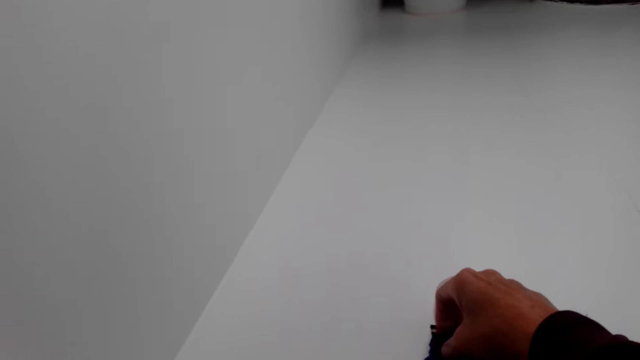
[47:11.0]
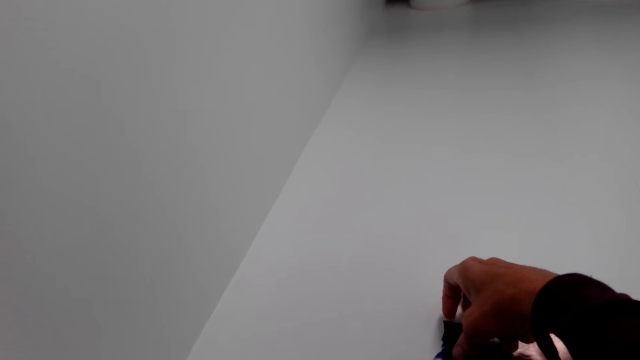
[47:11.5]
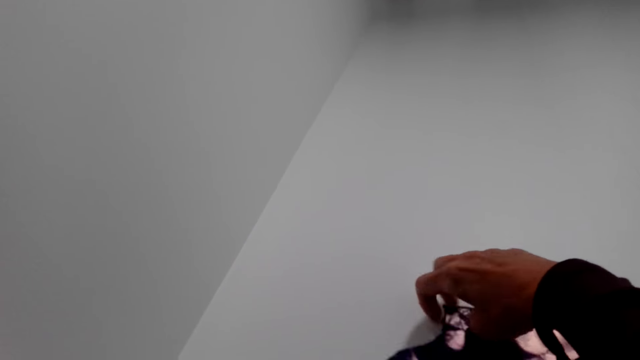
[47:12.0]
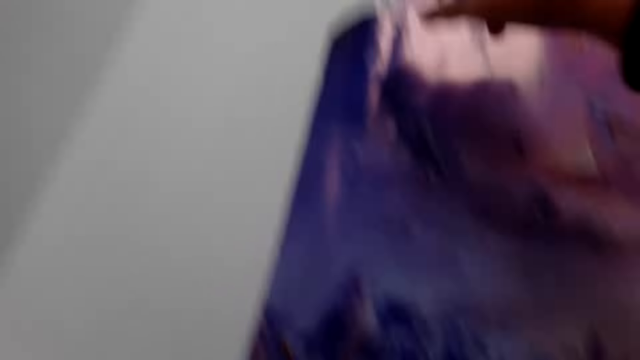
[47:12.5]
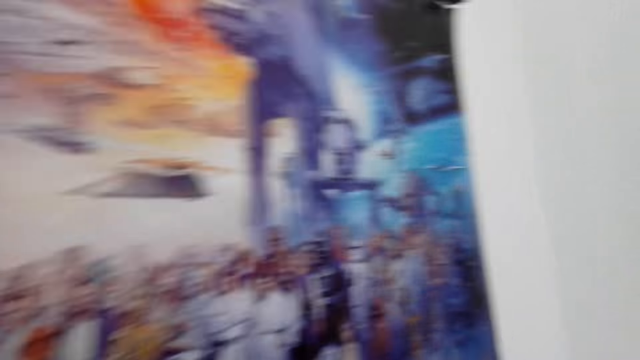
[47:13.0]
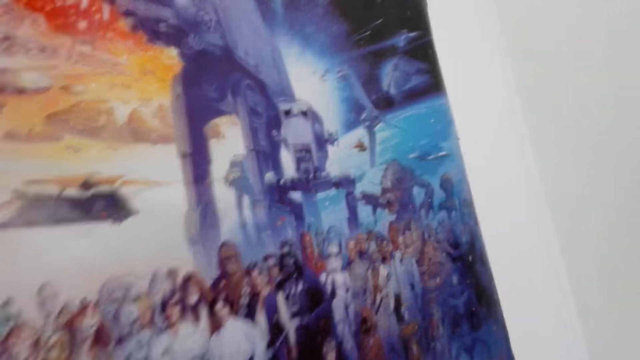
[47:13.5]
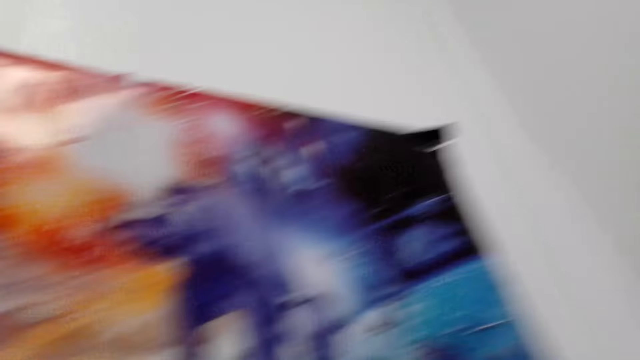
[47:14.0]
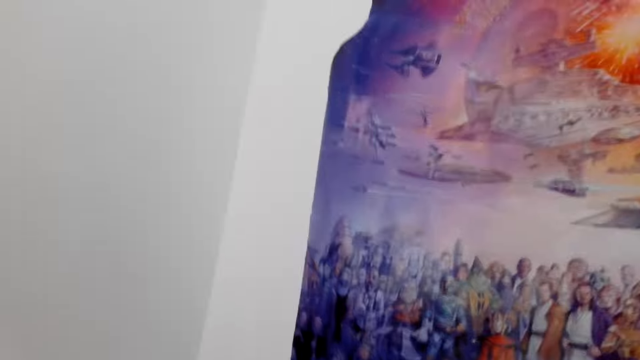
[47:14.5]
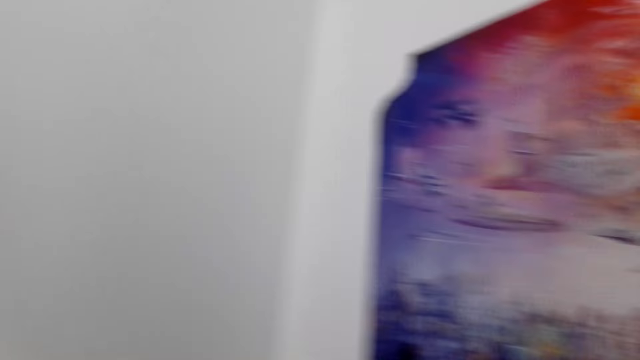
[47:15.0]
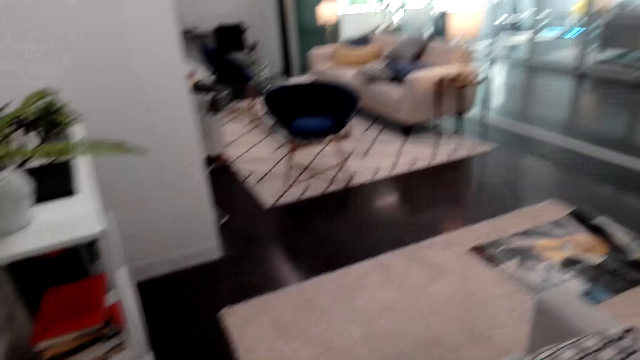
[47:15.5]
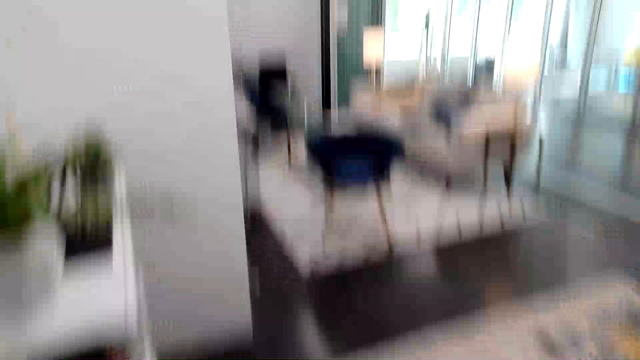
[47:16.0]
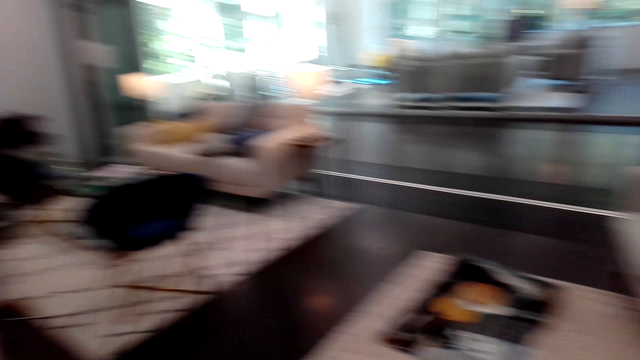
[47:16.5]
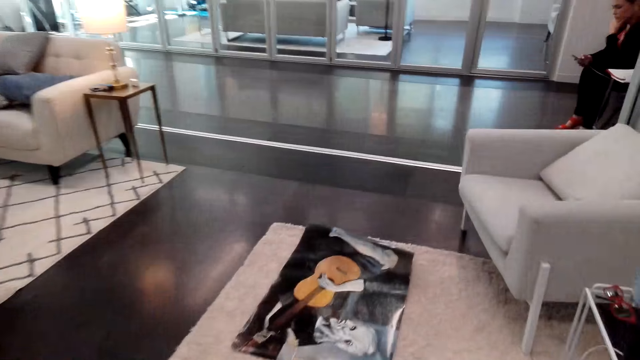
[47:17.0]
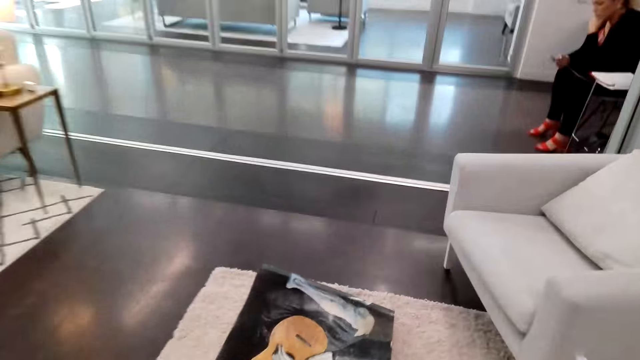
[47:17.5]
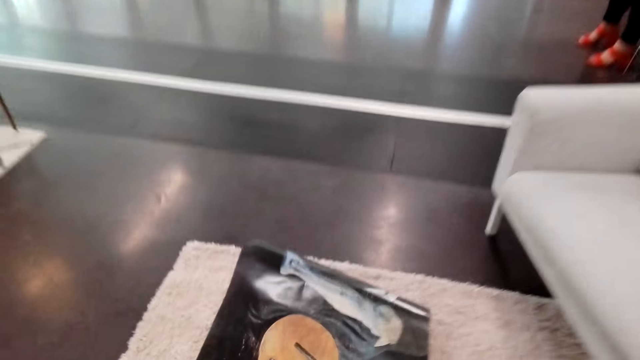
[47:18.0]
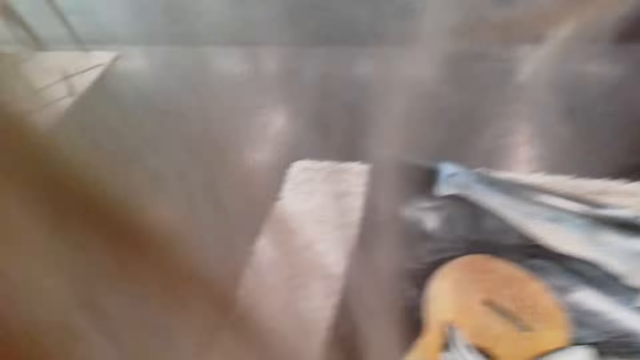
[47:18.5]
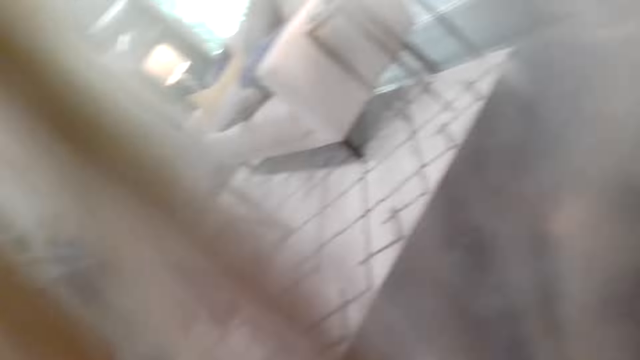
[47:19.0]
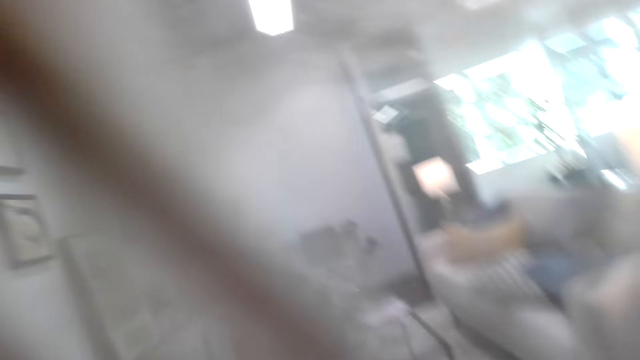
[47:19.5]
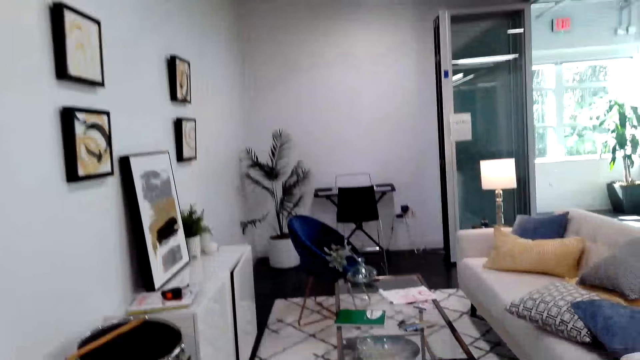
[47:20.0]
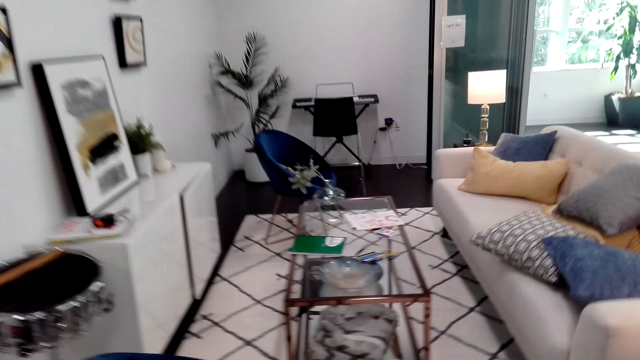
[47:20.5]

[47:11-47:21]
The camera wearer walks around the house. They pick up a decoration. They move towards the living room.

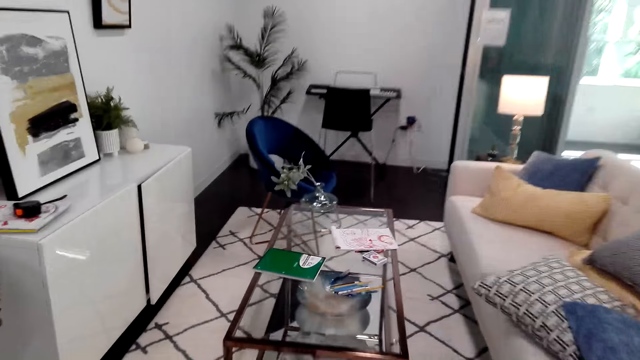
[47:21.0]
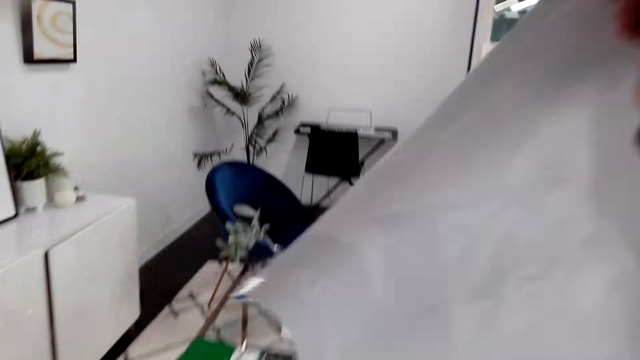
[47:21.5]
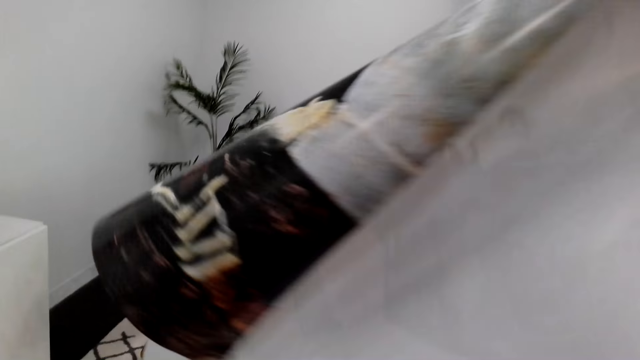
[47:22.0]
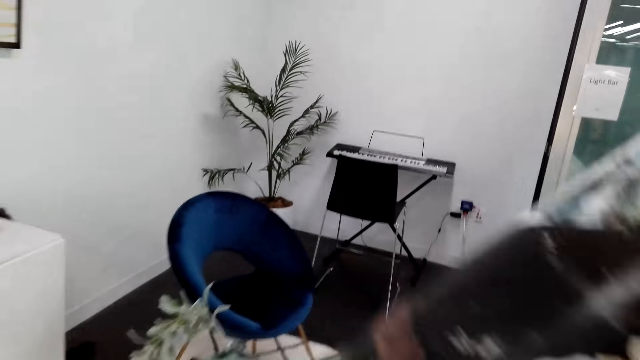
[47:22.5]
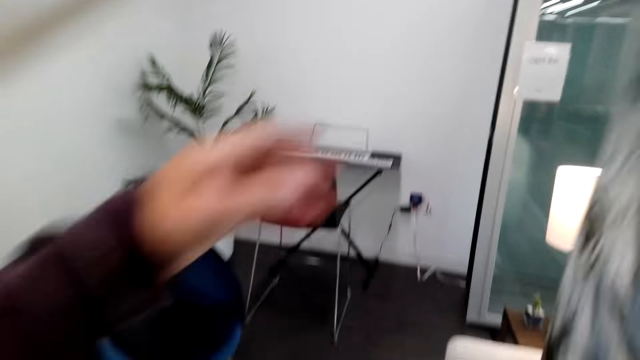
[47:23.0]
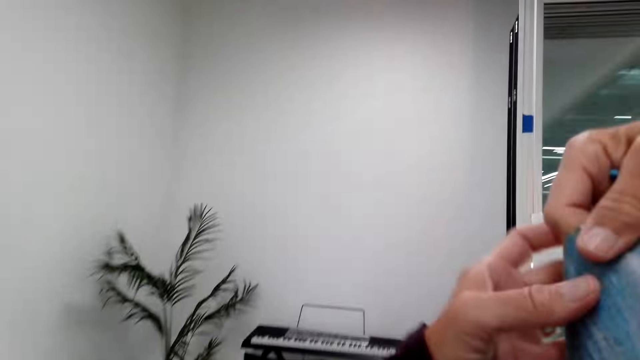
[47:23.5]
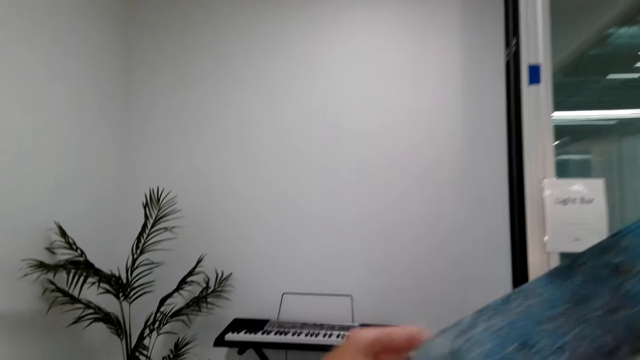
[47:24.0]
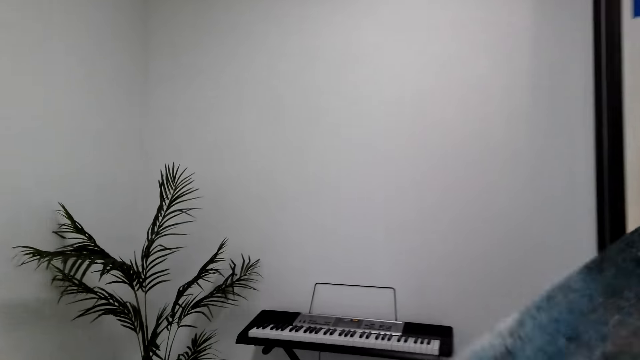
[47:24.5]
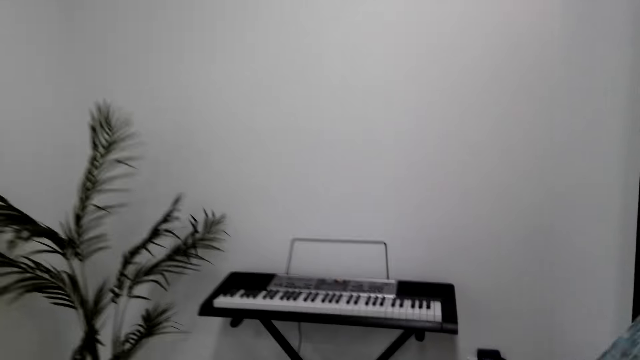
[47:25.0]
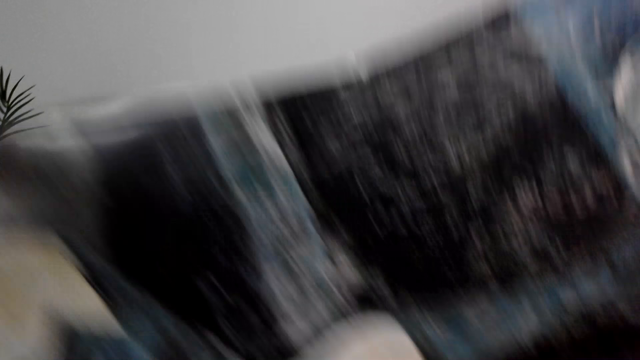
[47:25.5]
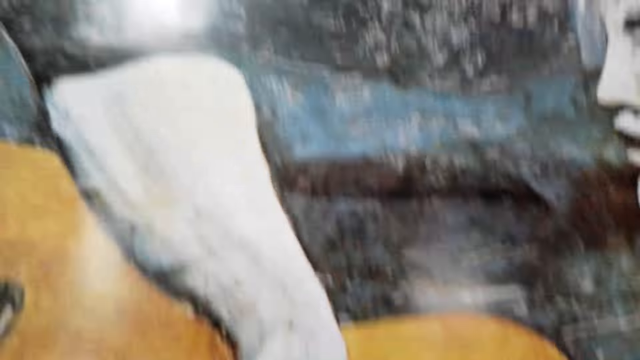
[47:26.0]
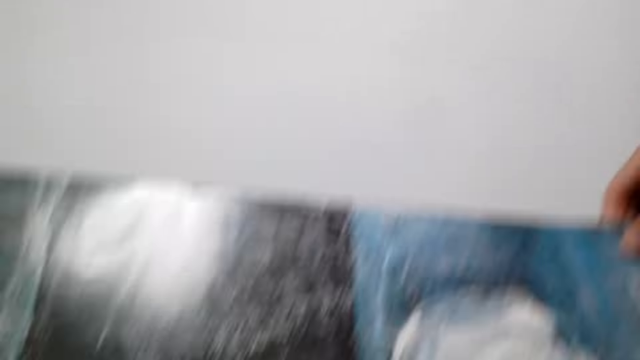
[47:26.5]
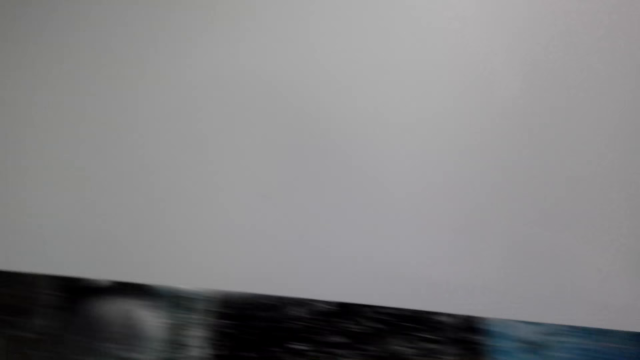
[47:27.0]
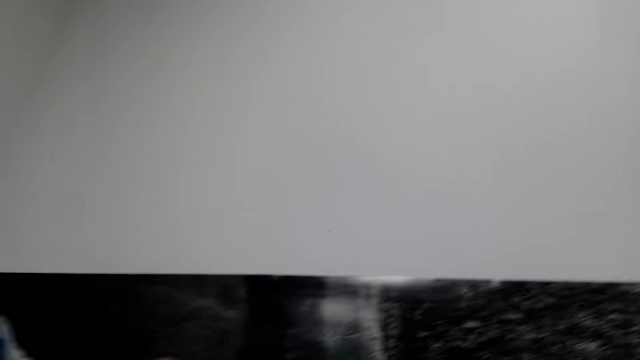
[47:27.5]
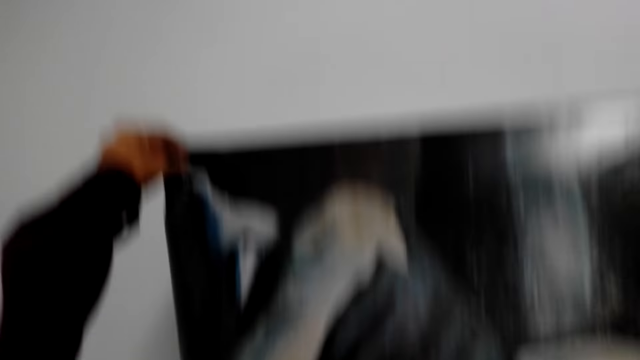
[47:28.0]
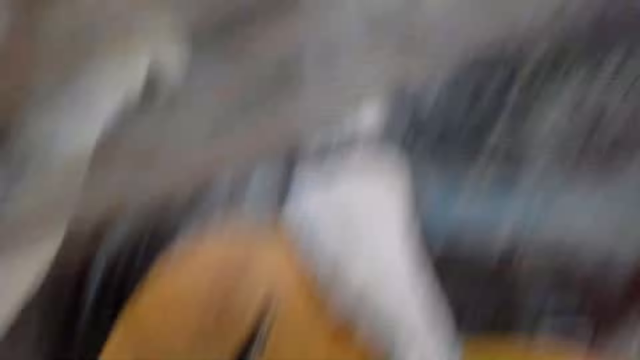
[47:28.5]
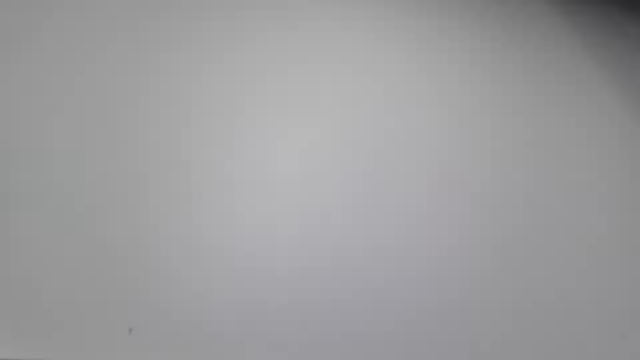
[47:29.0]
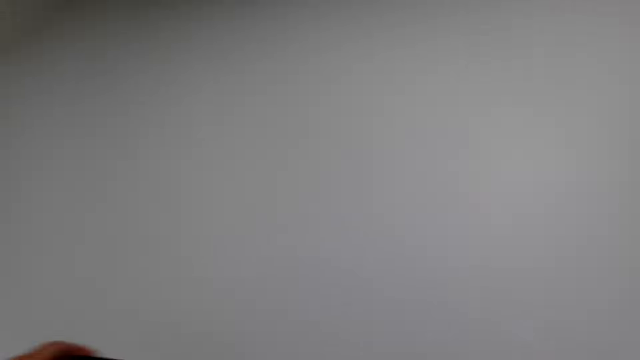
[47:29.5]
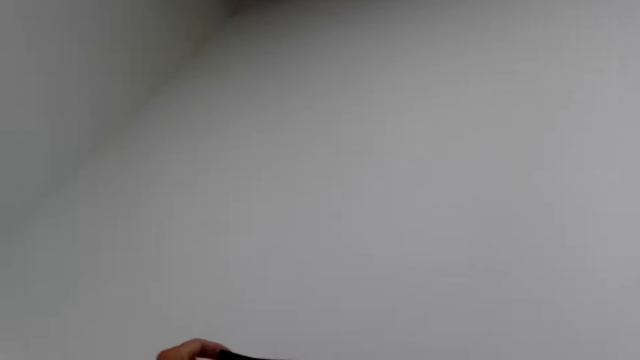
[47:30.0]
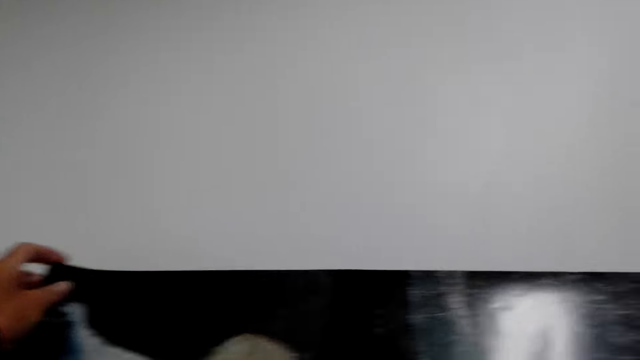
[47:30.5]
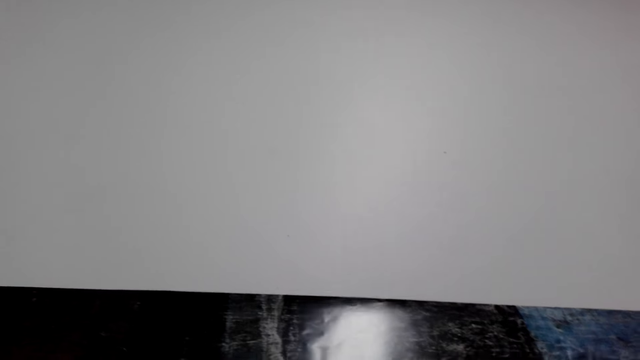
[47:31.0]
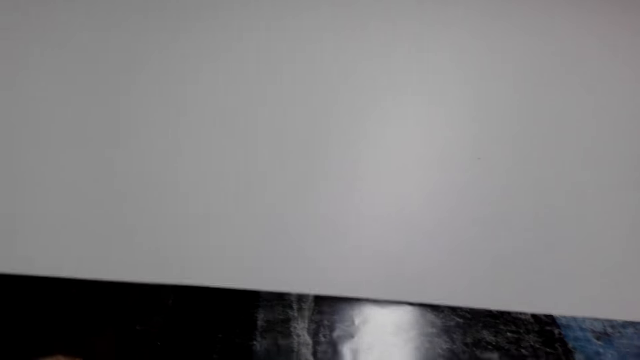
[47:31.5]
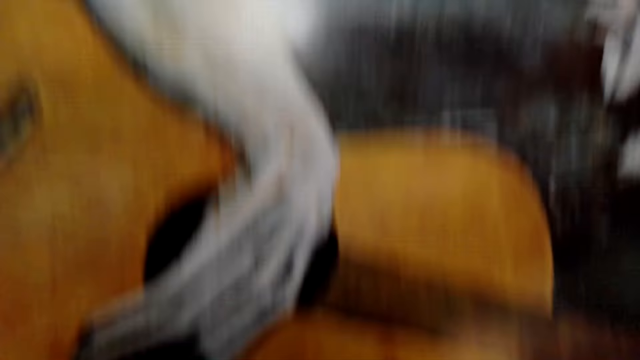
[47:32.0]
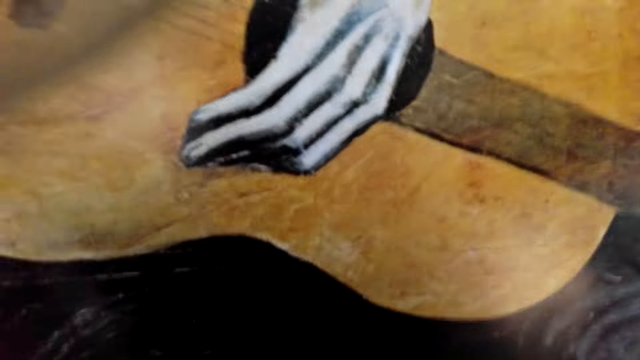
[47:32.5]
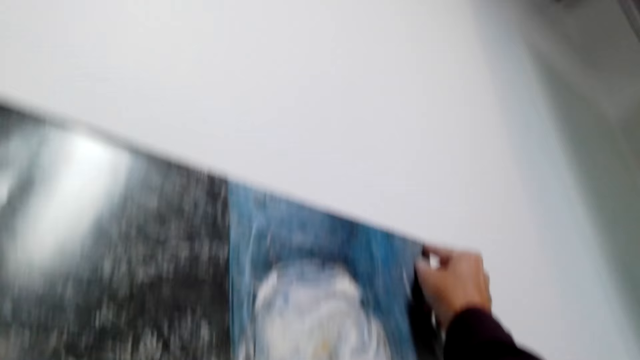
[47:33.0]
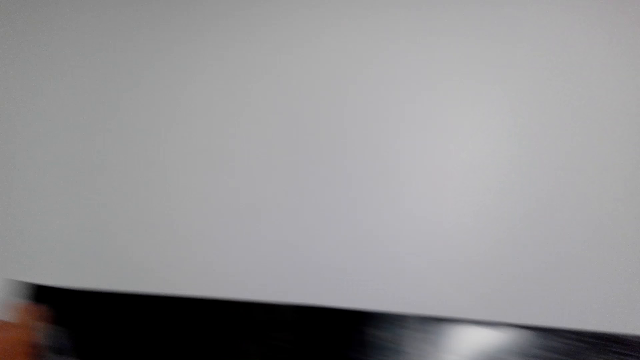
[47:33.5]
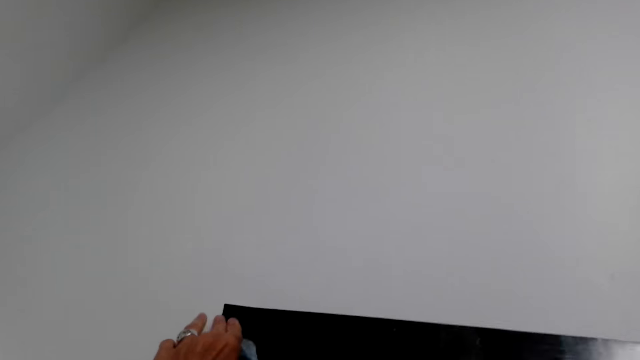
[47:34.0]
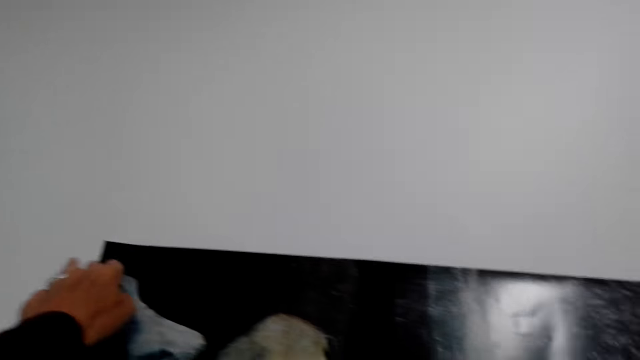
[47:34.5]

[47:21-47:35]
The camera wearer lifts the decoration. They carry the chart. They touch the chart. They move towards the piano. They stick the chart on the wall. They converse. They stick the chart on the wall.
